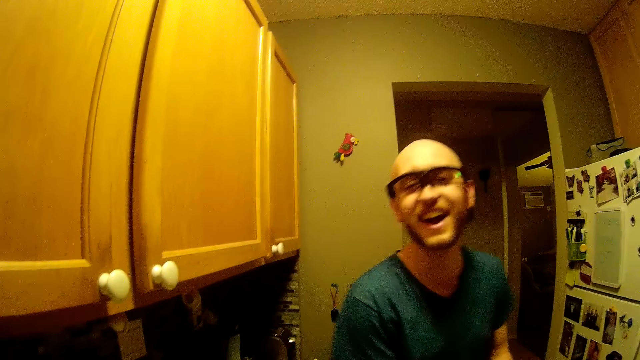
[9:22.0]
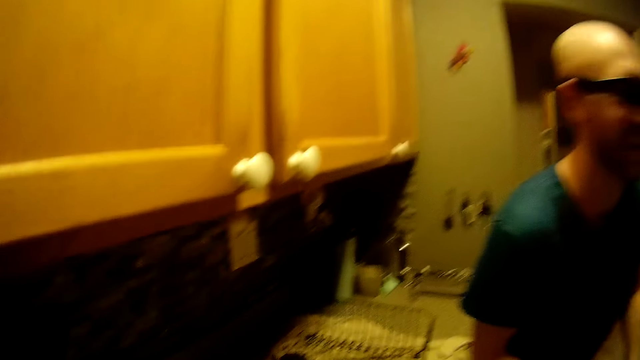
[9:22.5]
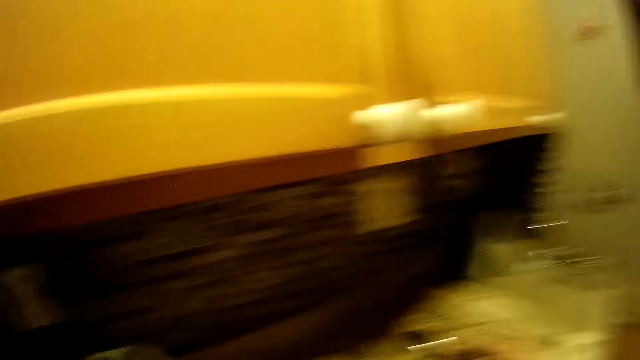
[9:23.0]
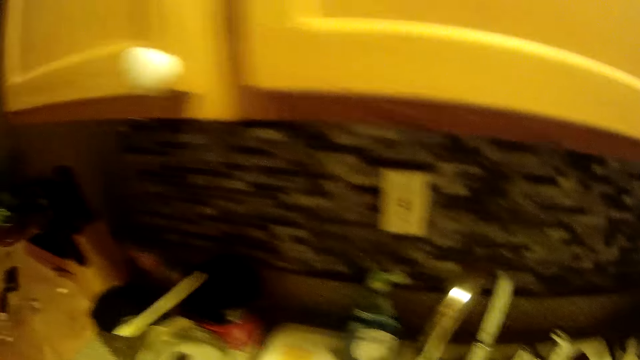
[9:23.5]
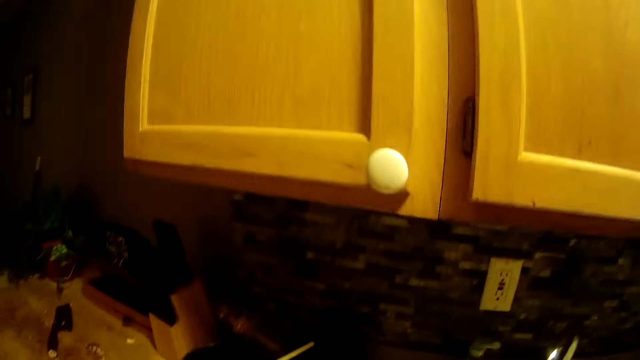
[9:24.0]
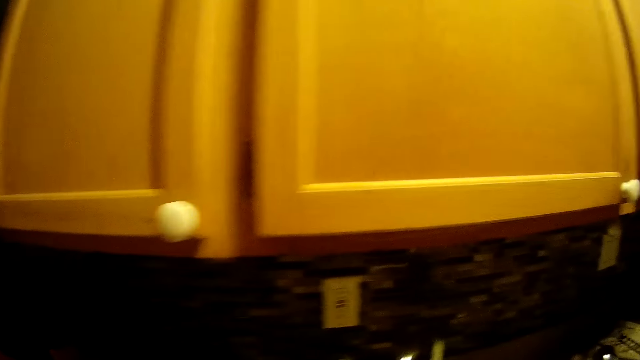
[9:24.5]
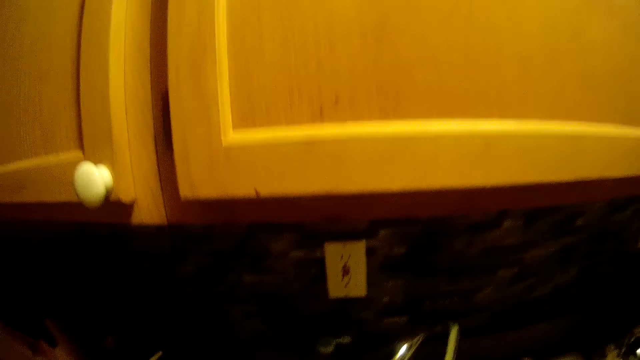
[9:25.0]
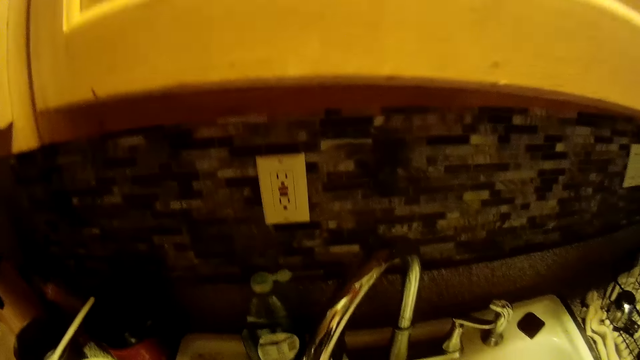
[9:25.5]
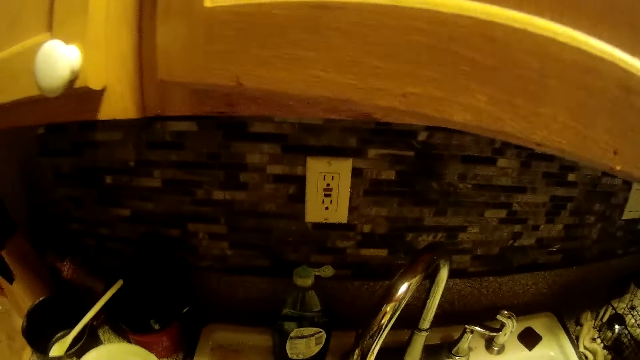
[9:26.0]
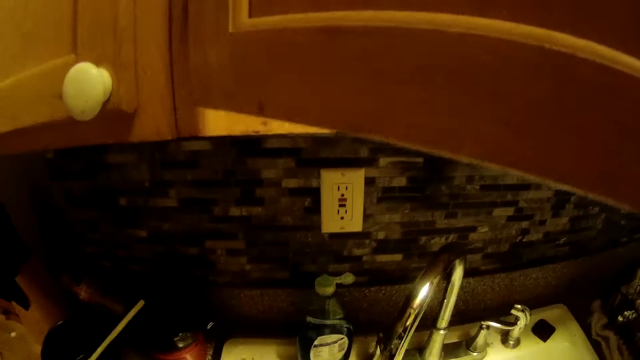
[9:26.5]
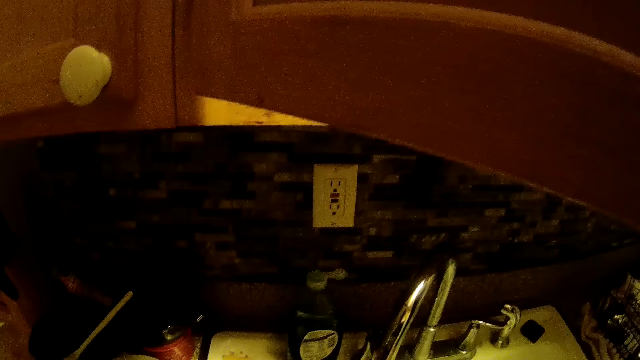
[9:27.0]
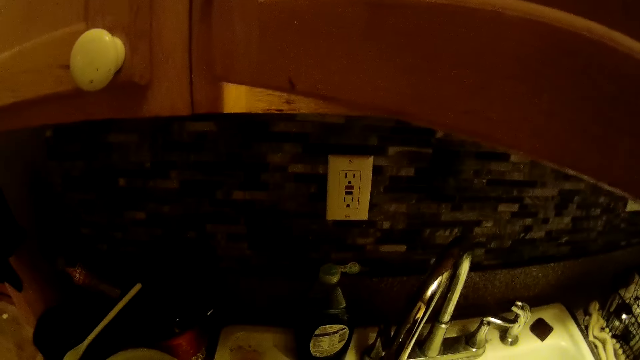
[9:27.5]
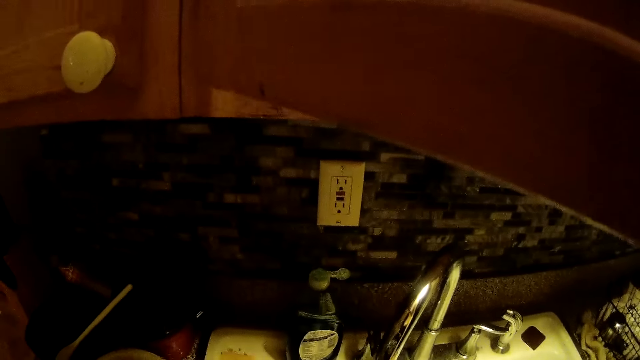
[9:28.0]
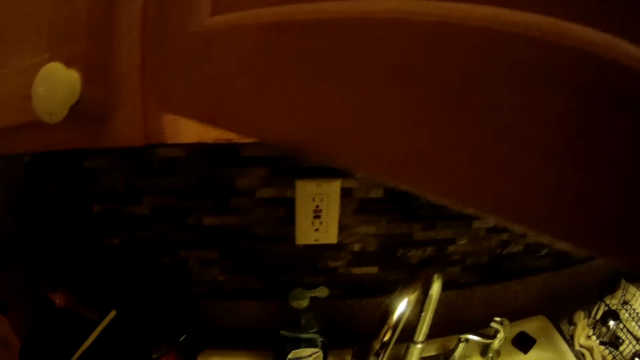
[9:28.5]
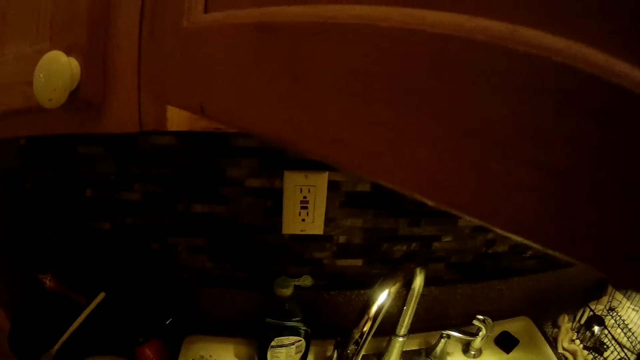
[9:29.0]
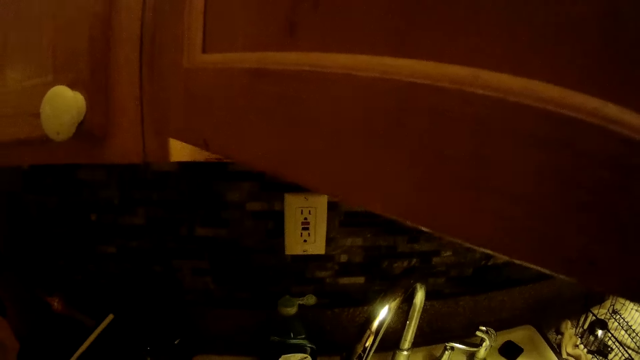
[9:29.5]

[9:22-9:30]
The camera wearer places a spoon in a dish drainer. She stares at the sink. She opens a kitchen cabinet with her right hand.

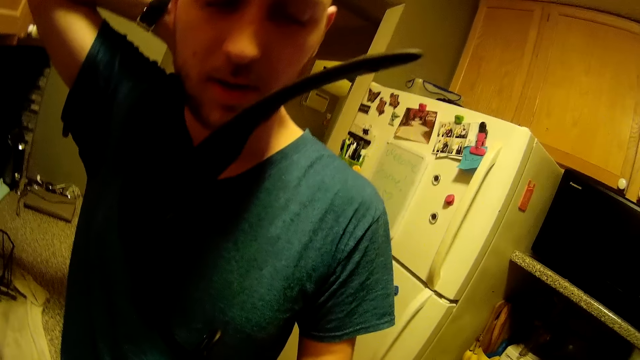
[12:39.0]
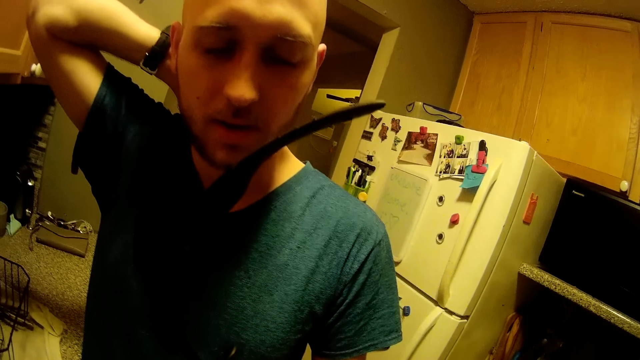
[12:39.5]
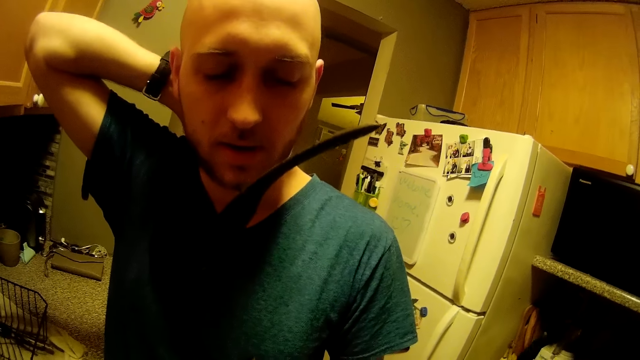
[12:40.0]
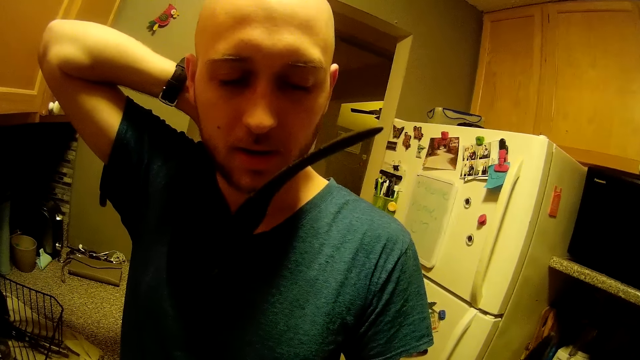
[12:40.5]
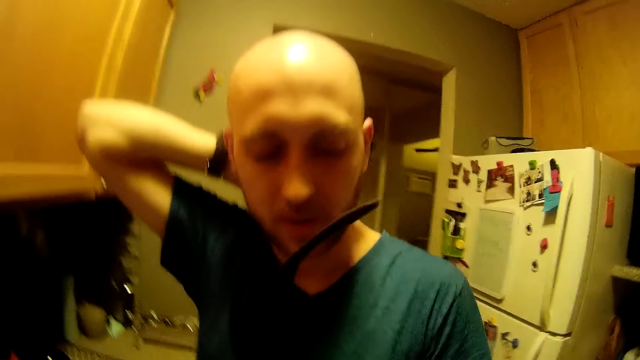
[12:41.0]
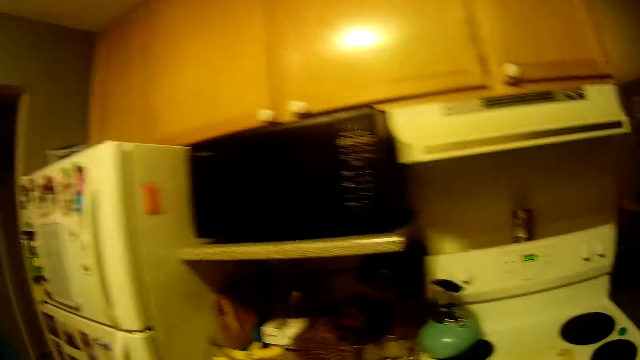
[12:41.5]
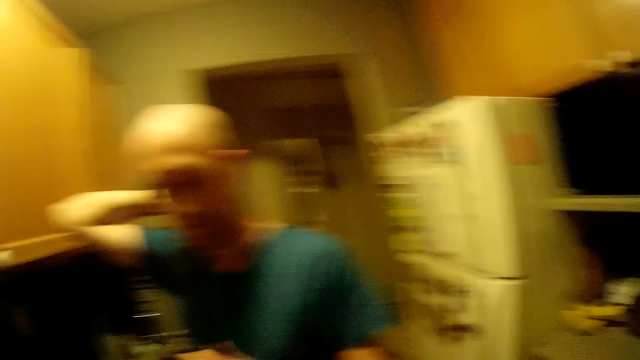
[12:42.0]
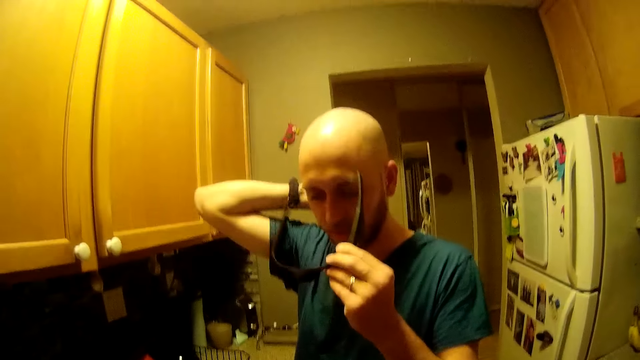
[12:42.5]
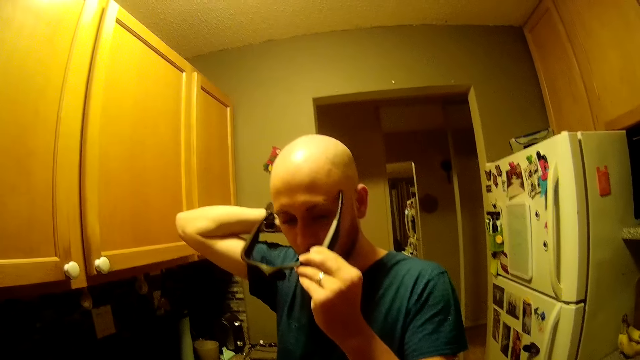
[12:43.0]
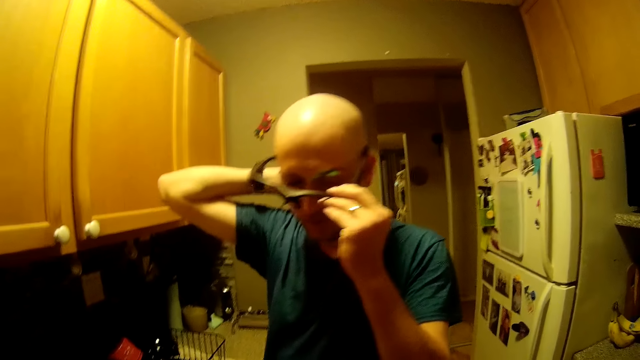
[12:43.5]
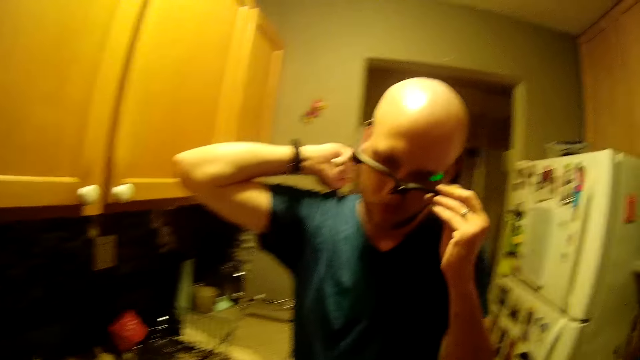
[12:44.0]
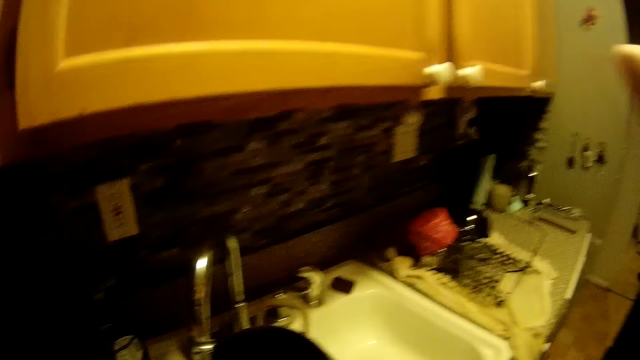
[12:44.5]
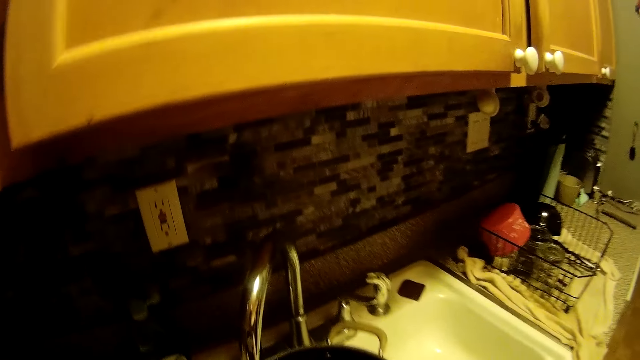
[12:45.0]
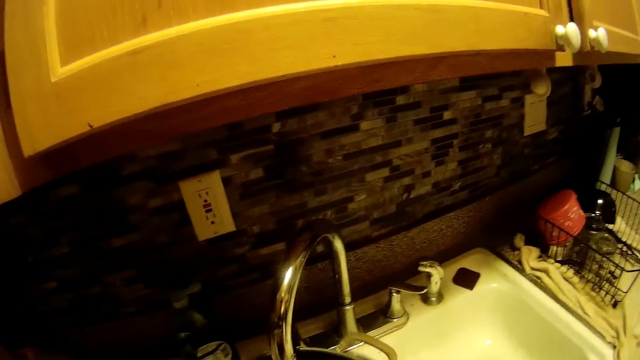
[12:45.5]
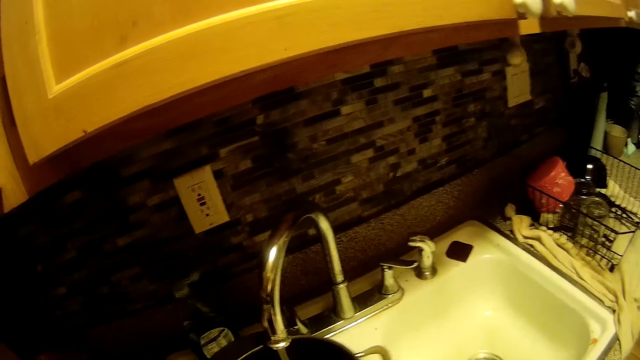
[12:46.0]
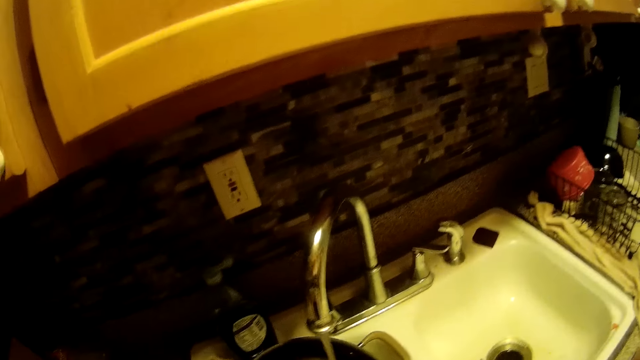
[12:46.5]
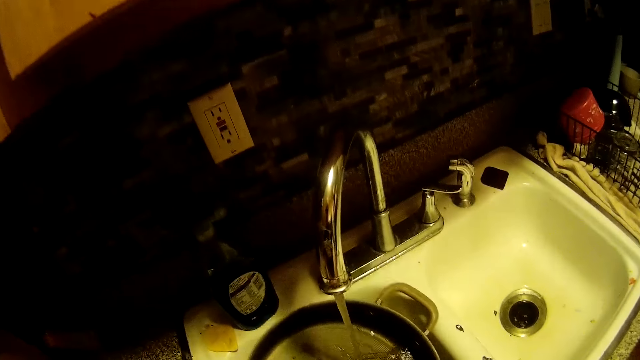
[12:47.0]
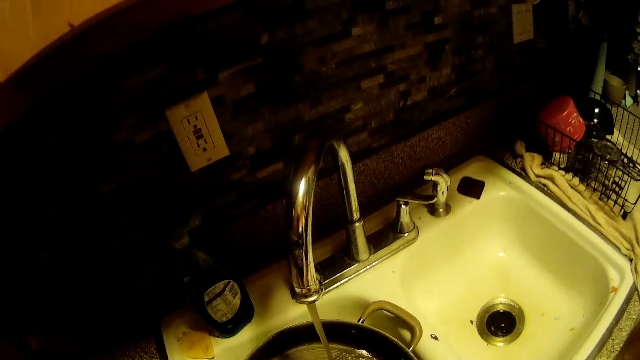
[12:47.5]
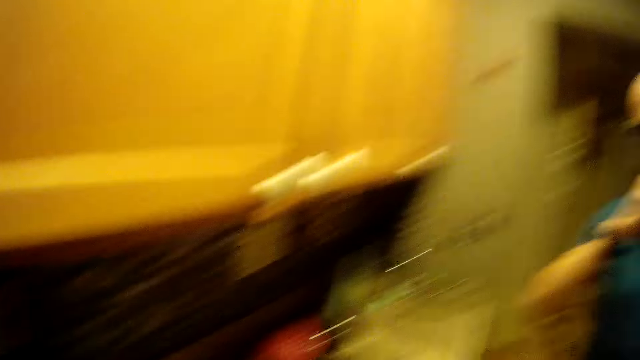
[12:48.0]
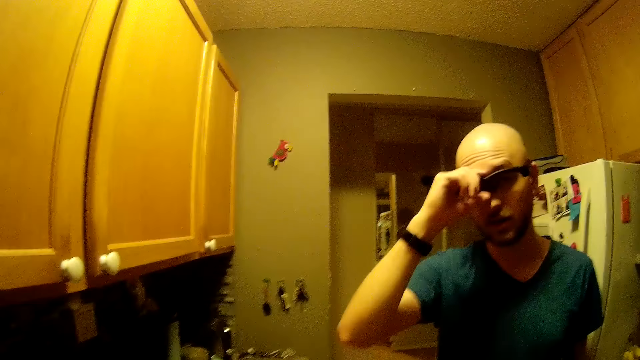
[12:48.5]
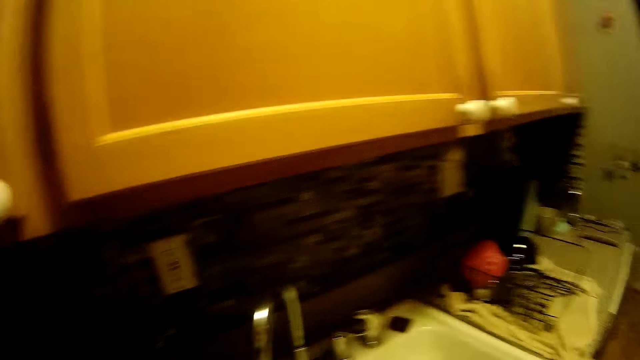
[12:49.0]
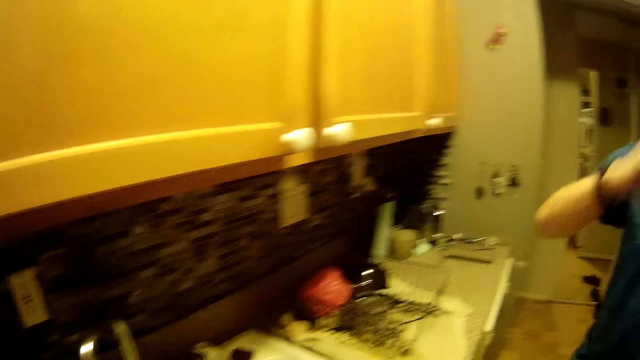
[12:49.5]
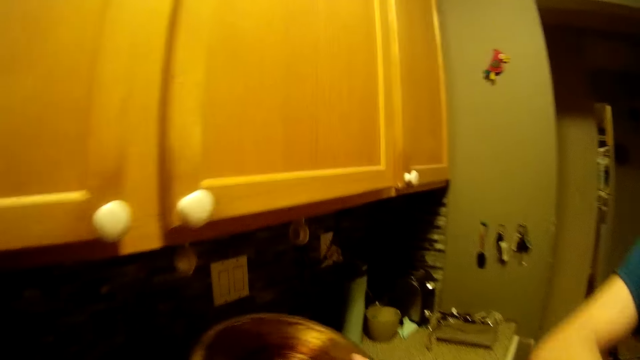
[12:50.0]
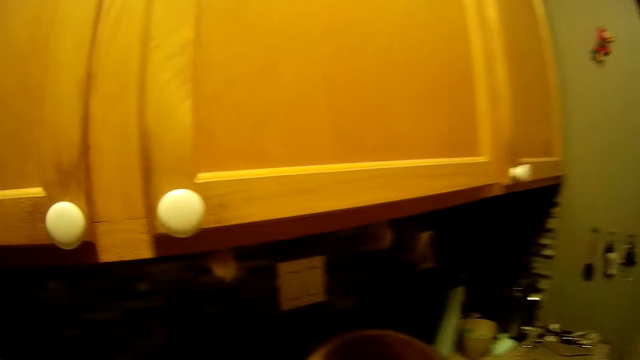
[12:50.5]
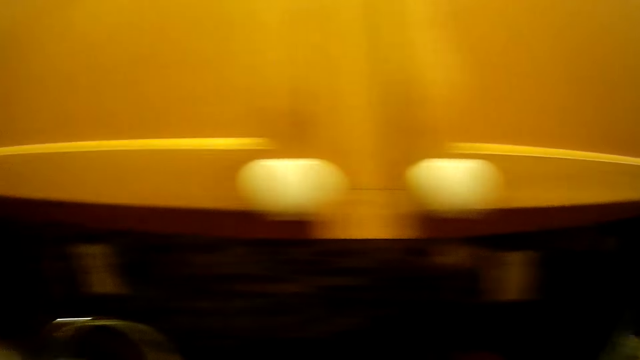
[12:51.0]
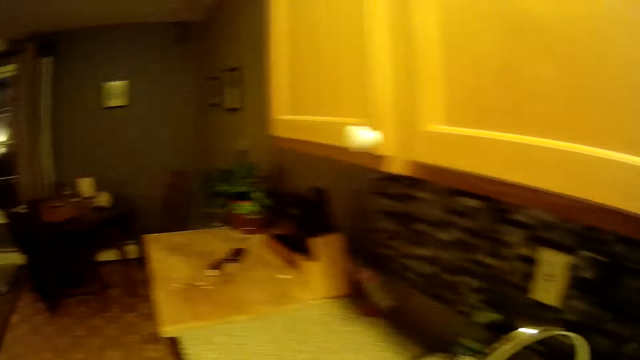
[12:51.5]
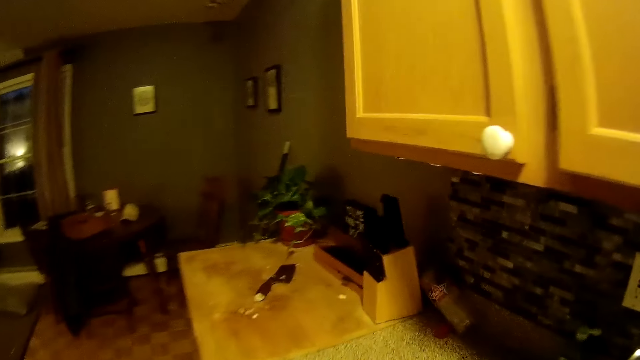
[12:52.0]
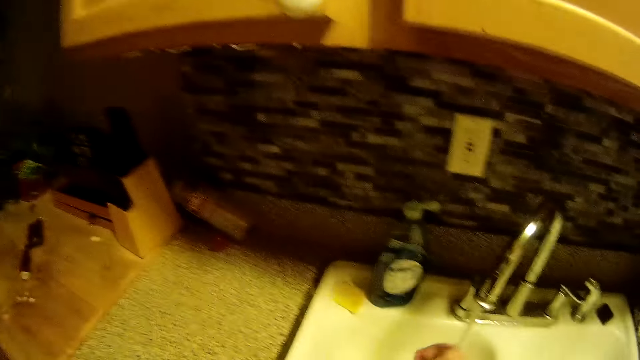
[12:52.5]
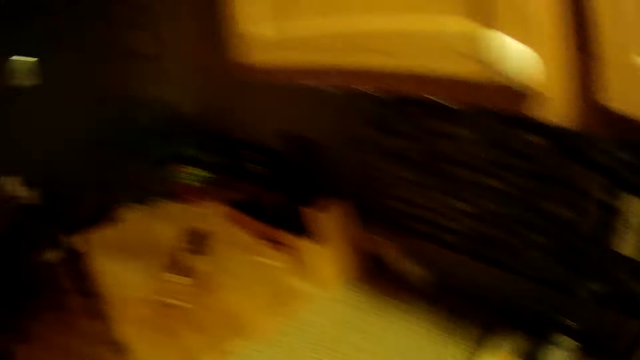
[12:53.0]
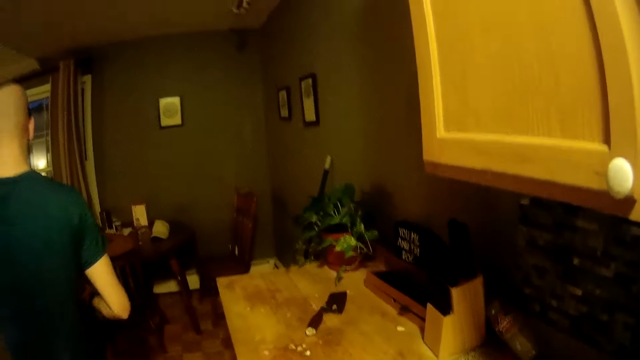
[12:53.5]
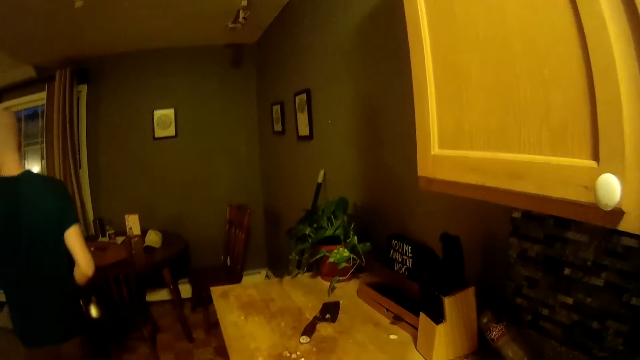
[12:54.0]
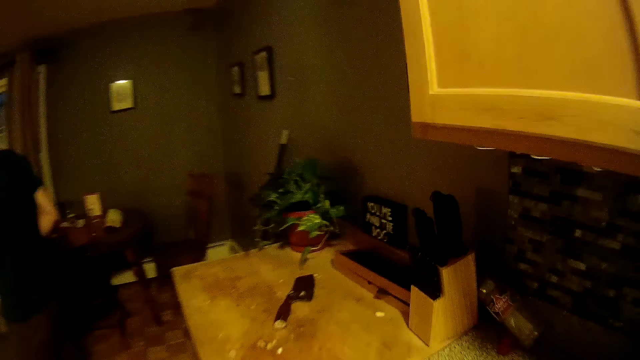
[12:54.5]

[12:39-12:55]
The camera wearer talks to the man. She looks at the man. The man puts the wearable smart glasses on his face. The camera wearer rinses a black pot with water from the tap in the sink. She looks at the man. The man looks at a wristwatch on his right hand. The camera wearer places the pot in the dish drainer with her right hand. She washes hands. The man walks towards the dining area.
